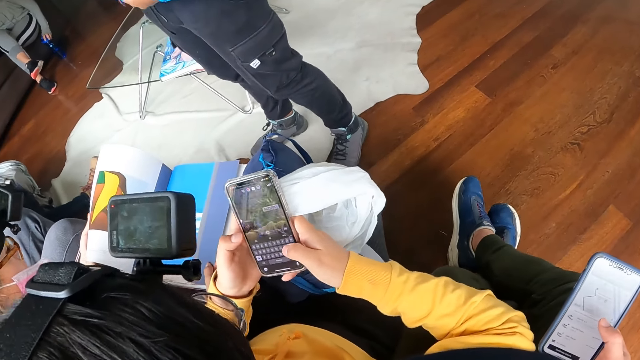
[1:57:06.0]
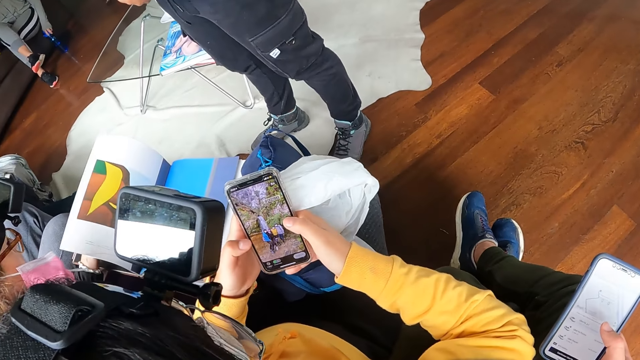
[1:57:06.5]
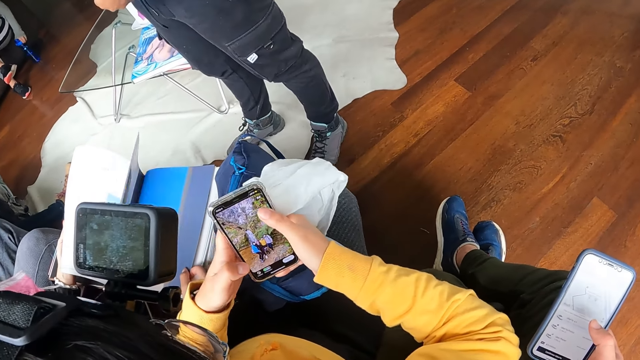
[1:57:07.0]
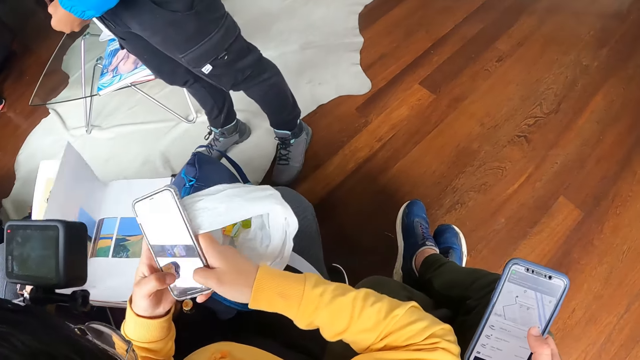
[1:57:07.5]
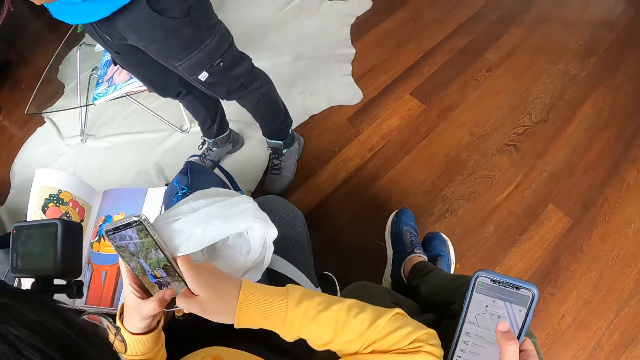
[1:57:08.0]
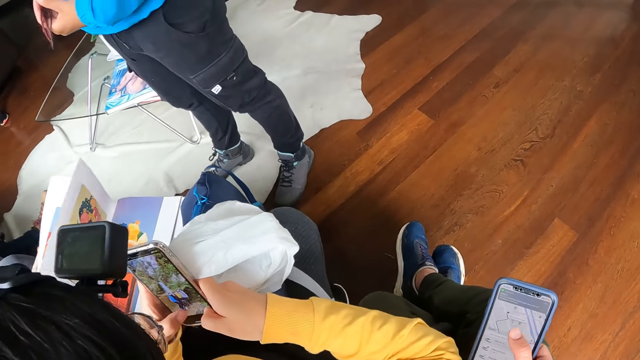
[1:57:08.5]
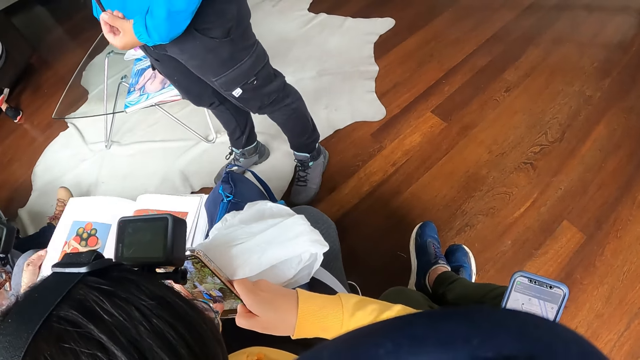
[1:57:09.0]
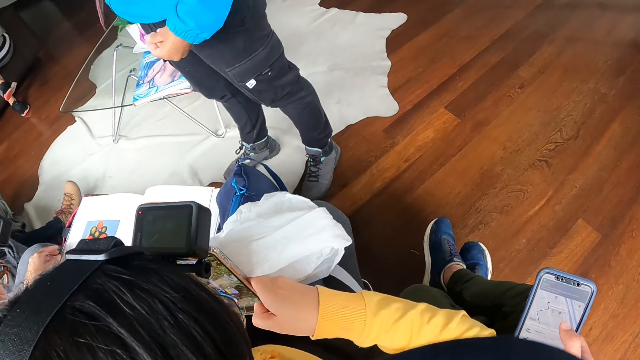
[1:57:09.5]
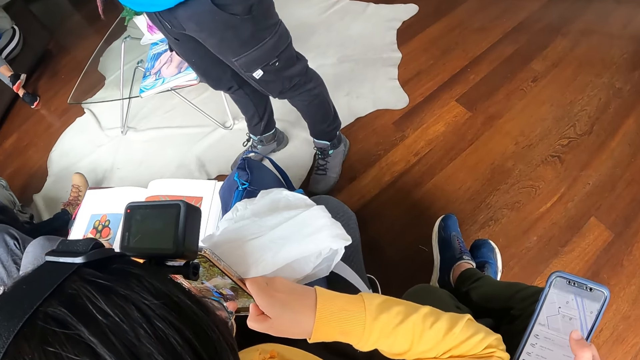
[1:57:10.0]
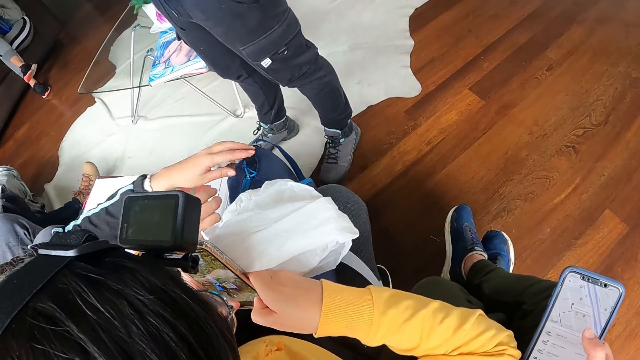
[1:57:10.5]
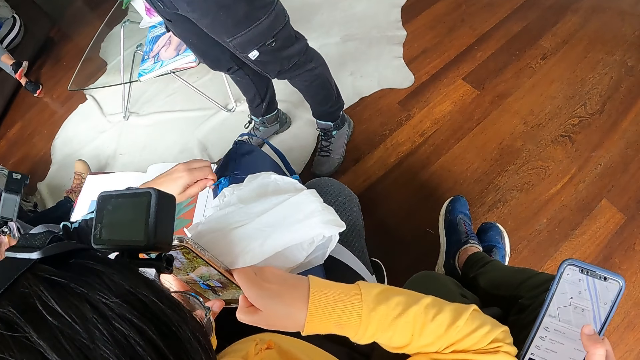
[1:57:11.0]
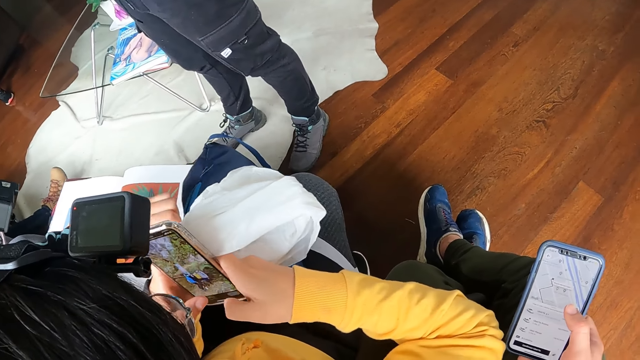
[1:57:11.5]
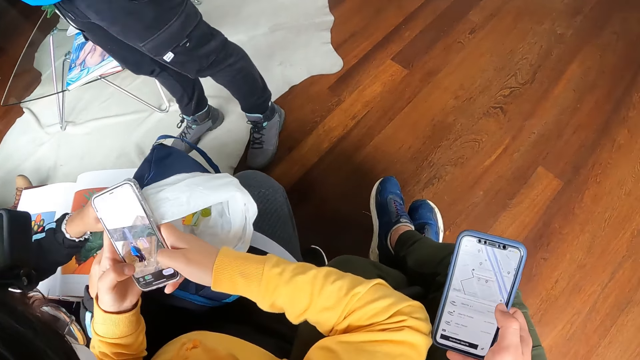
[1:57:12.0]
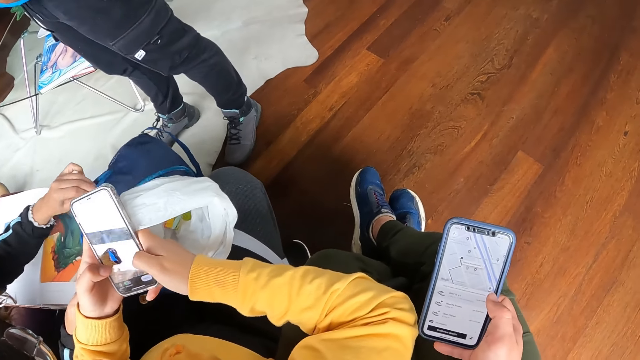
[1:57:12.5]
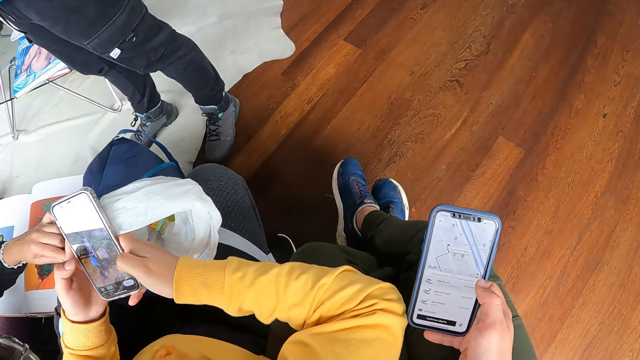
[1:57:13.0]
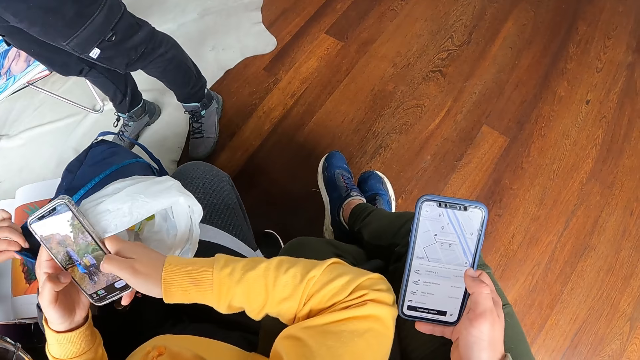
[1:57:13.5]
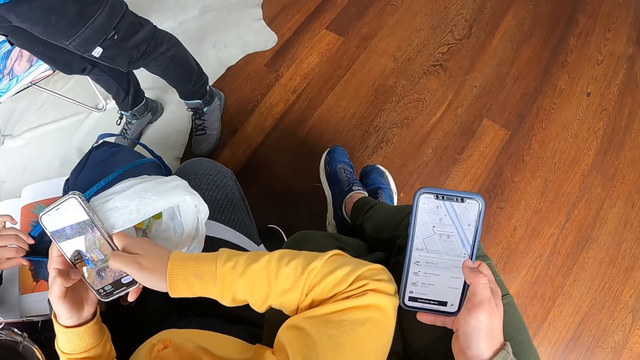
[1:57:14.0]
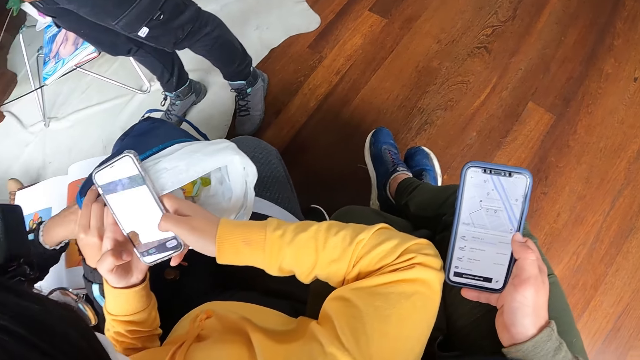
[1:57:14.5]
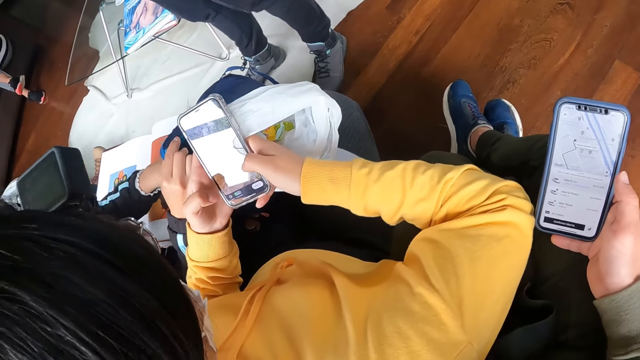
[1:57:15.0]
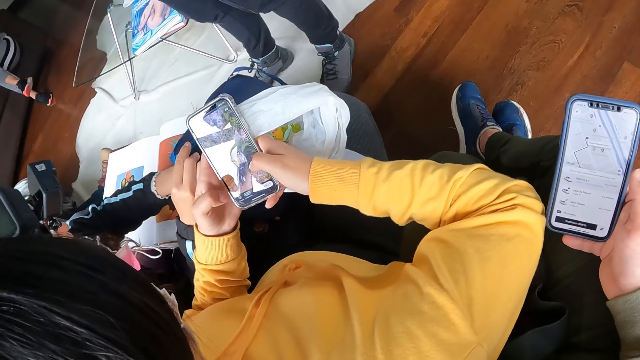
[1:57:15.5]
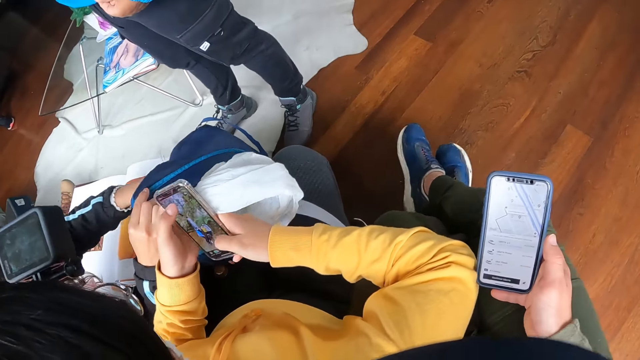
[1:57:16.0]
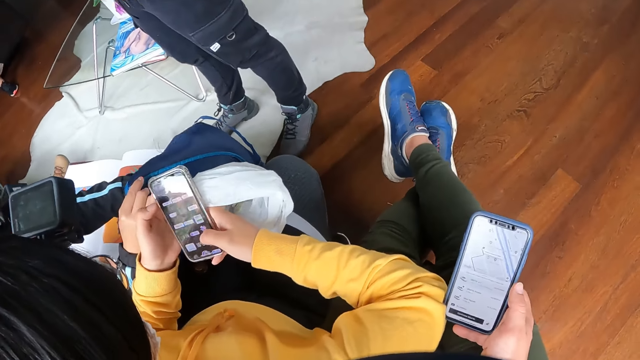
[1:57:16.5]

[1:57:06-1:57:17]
A woman opens the bag on the lap of another woman with both hands. The first woman searches the bag with her left hand.

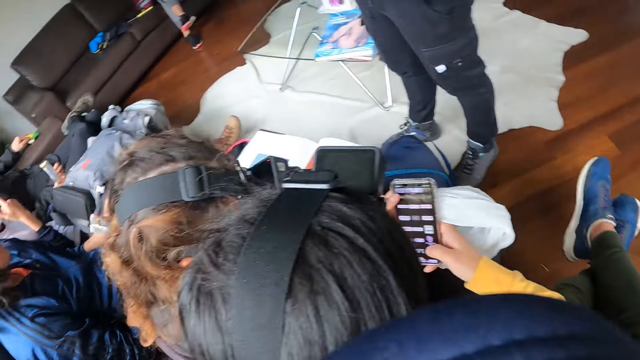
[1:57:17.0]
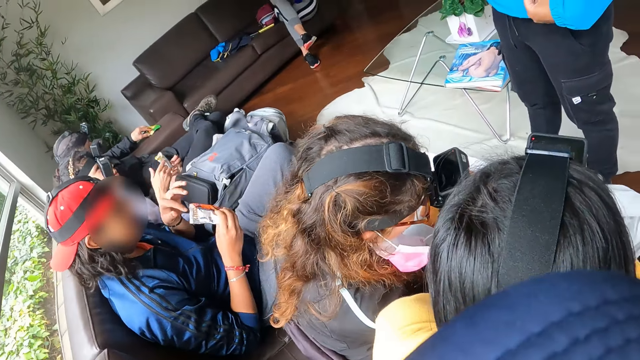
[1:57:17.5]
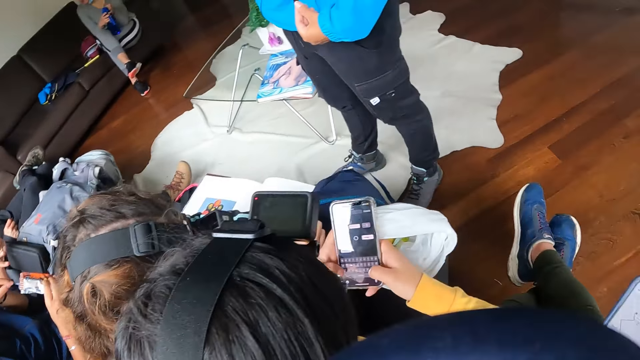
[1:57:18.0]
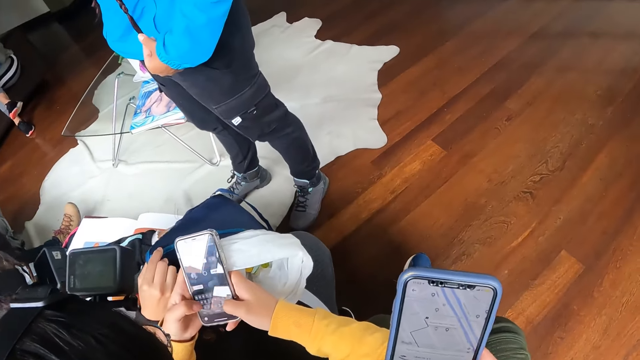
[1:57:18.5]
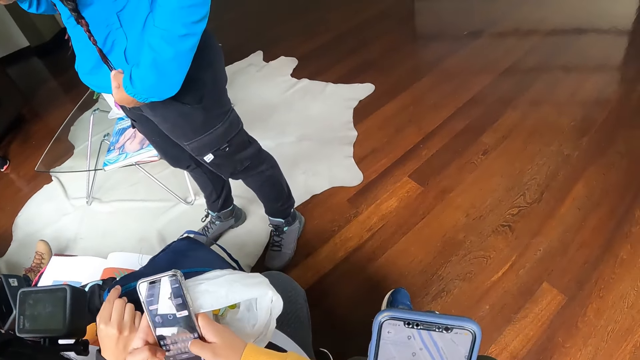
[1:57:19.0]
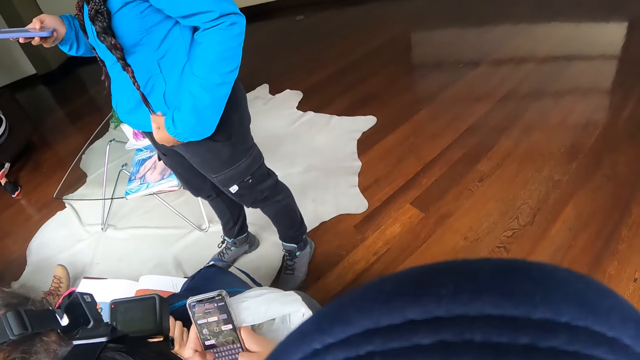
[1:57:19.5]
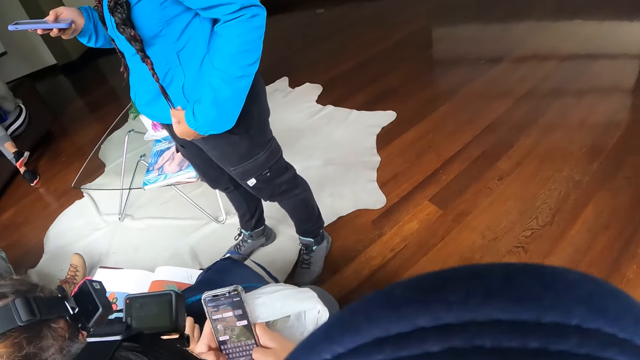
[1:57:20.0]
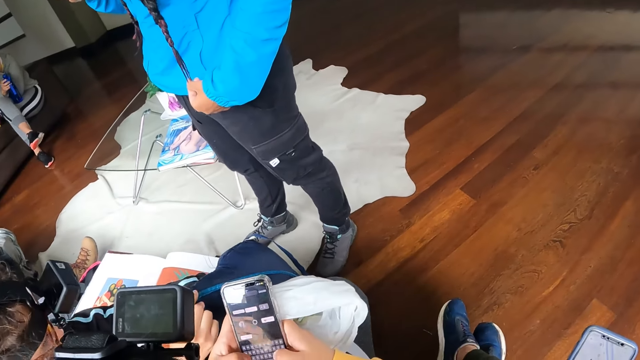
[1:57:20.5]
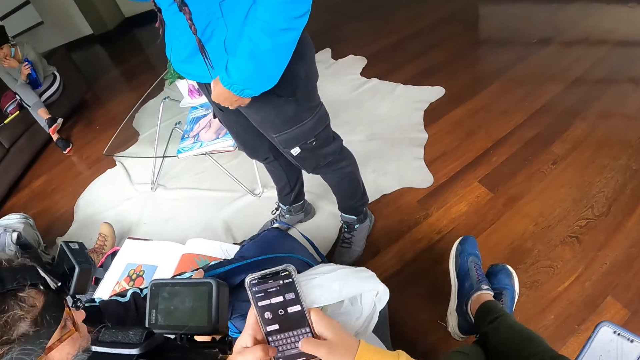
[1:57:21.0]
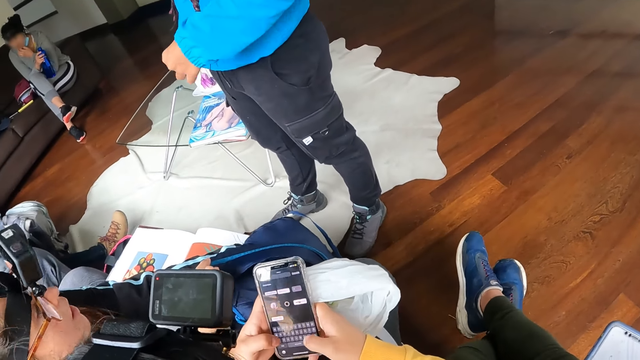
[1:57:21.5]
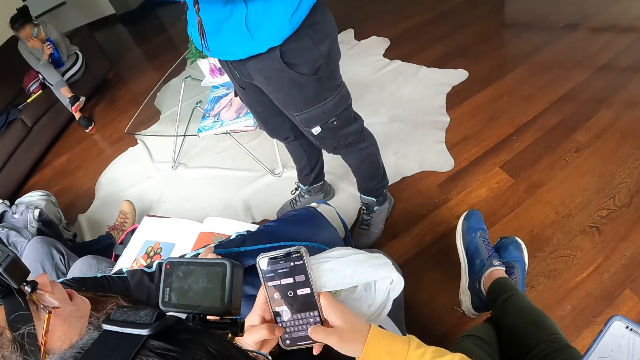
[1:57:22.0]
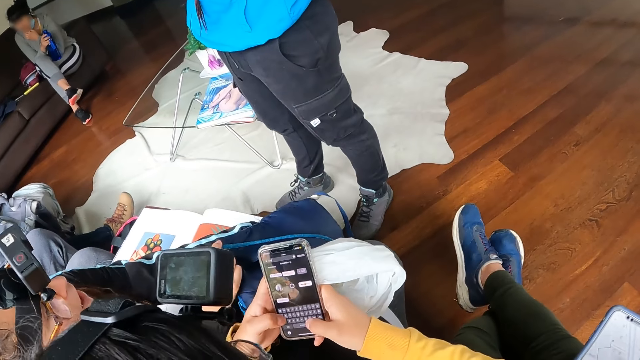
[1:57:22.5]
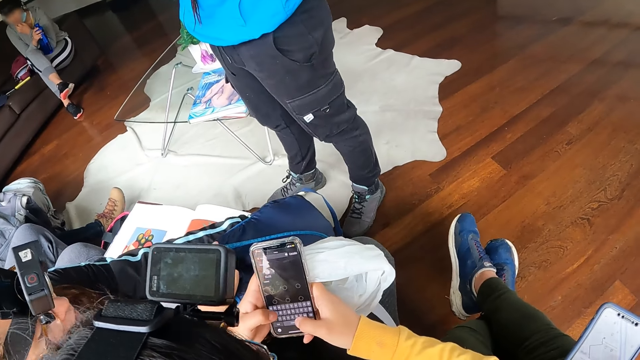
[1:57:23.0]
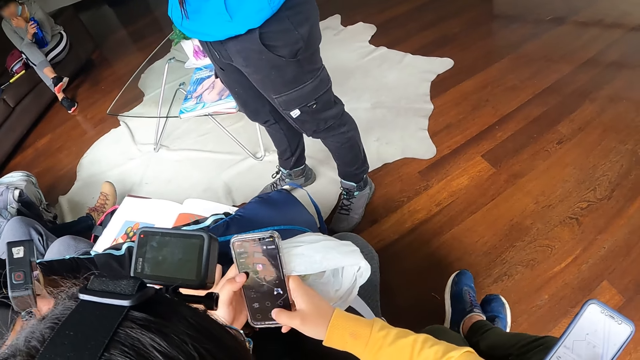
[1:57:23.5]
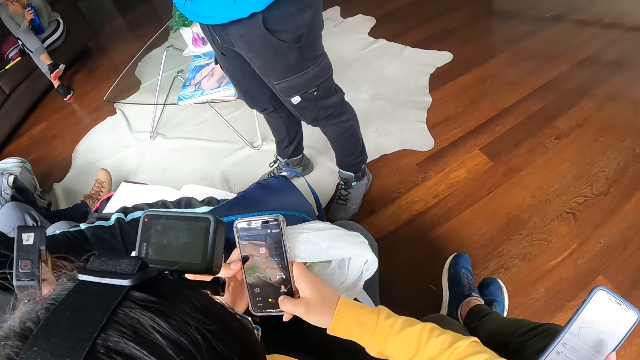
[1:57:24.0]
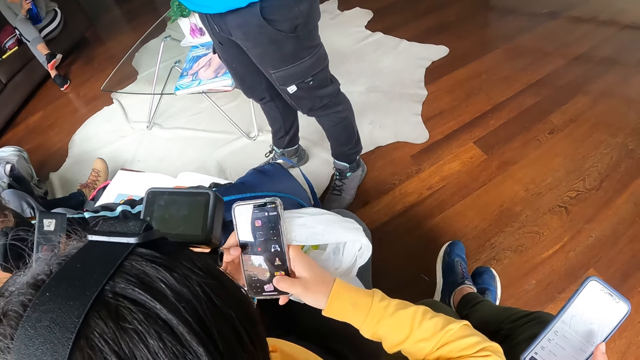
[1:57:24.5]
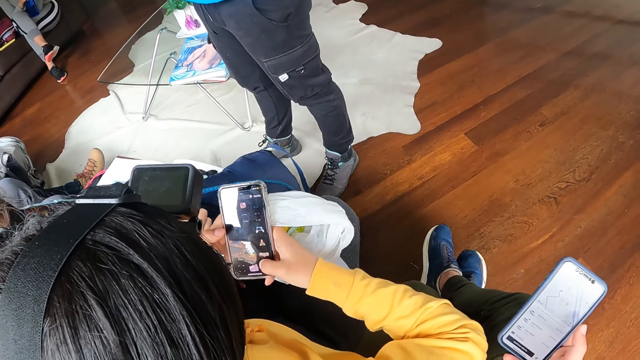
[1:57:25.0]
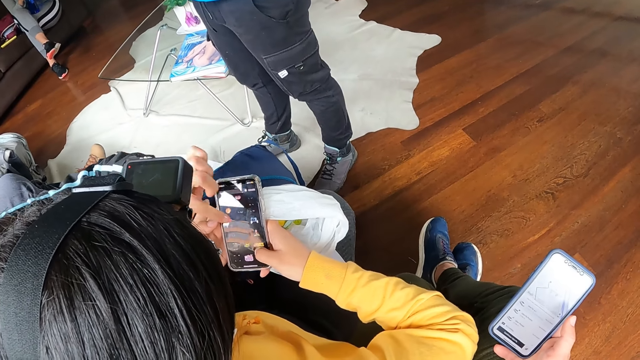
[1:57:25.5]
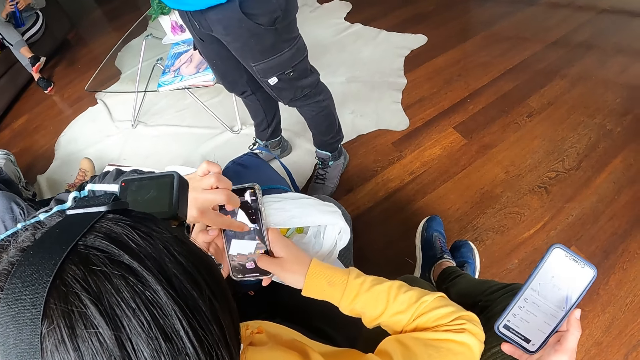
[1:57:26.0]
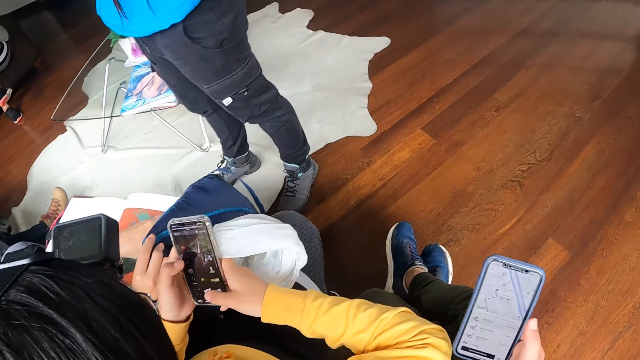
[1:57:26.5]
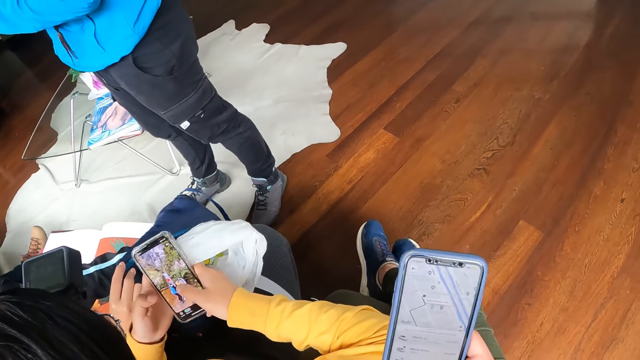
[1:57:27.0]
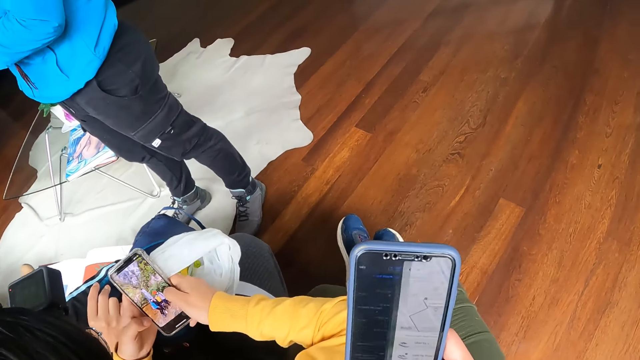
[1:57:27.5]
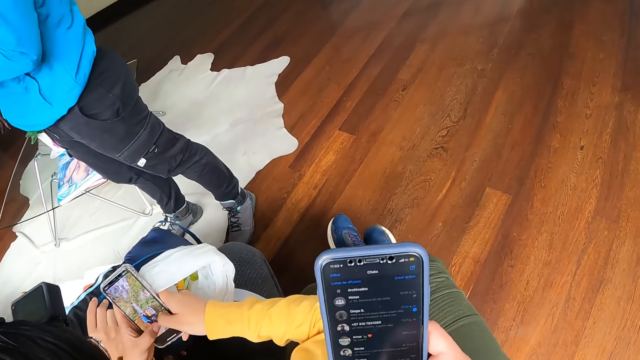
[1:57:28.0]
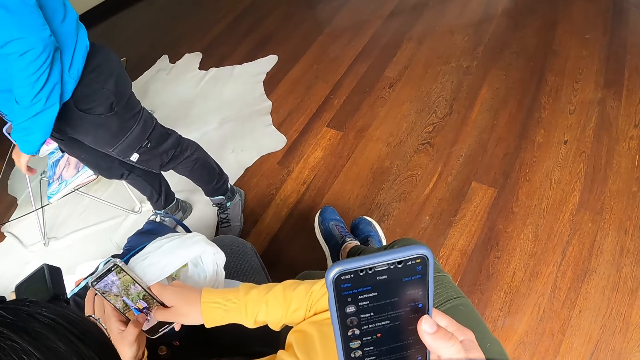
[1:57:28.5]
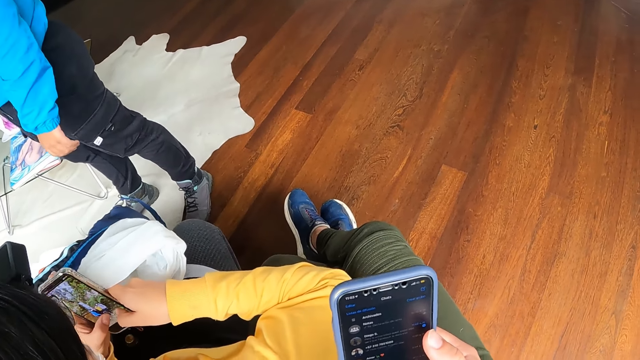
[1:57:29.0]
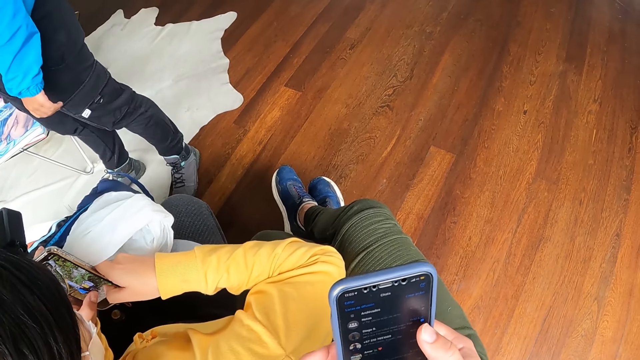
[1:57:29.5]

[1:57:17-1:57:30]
A group of people to the left of a woman eat some snacks with their hands. The camera wearer uses the phone. The woman points to the screen on the phone in another woman's hands with her left hand. The first woman searches the blue bag with her left hand.
